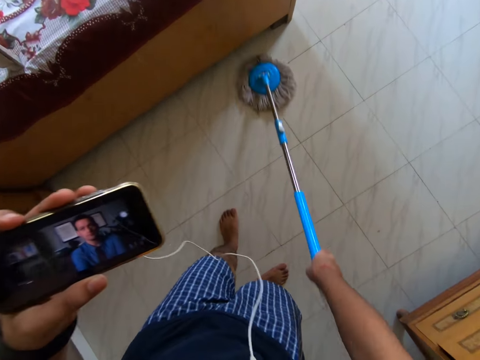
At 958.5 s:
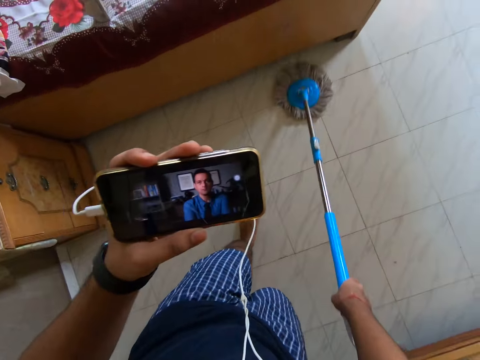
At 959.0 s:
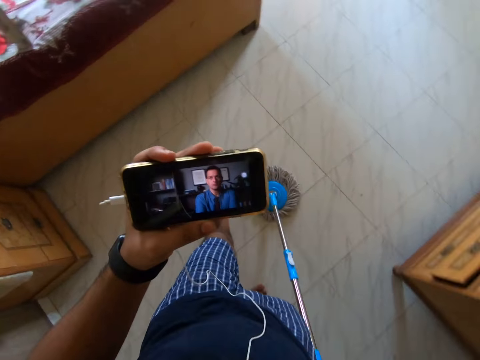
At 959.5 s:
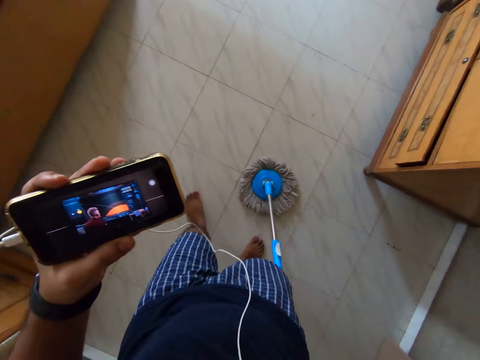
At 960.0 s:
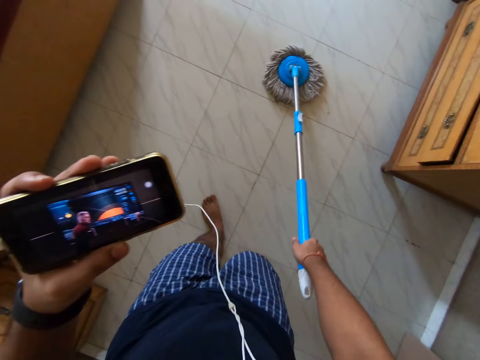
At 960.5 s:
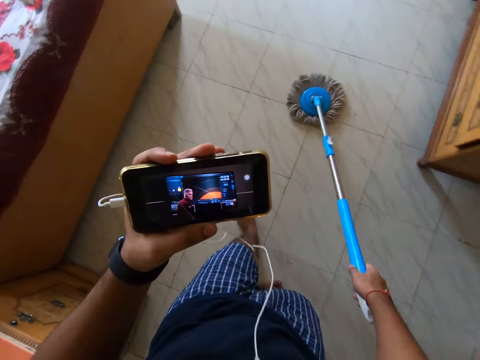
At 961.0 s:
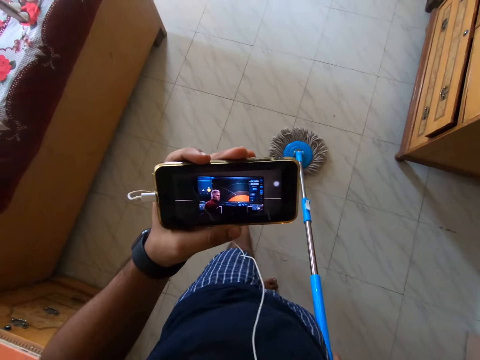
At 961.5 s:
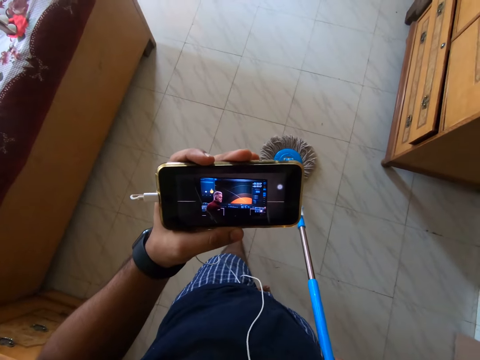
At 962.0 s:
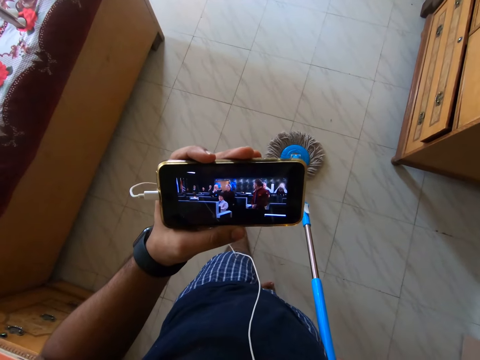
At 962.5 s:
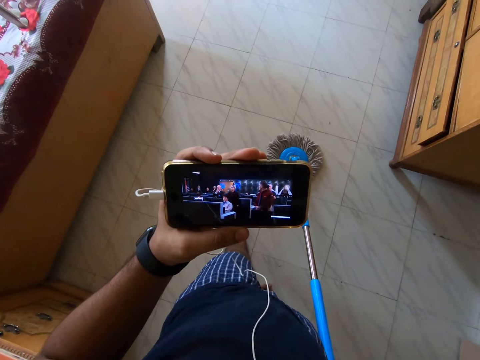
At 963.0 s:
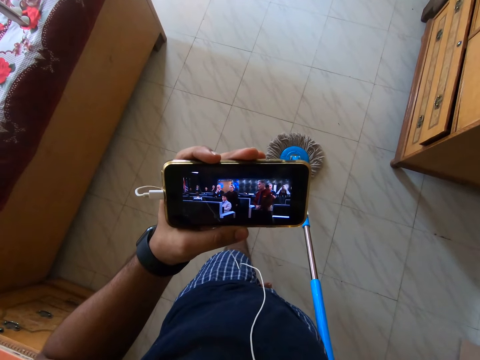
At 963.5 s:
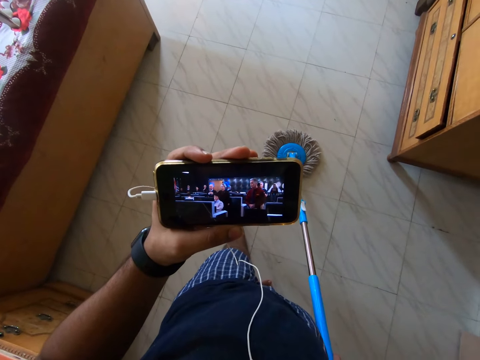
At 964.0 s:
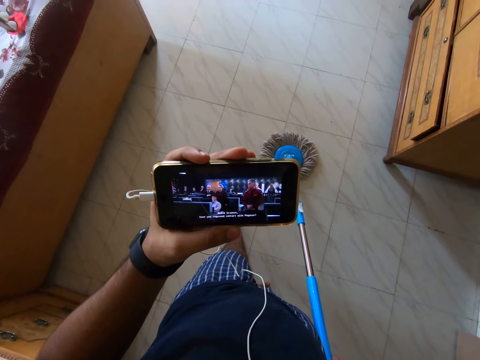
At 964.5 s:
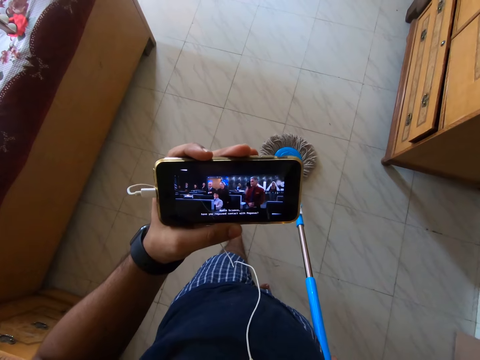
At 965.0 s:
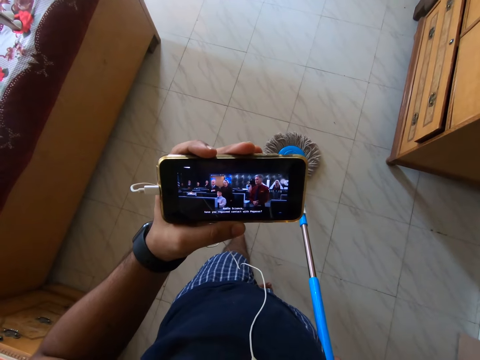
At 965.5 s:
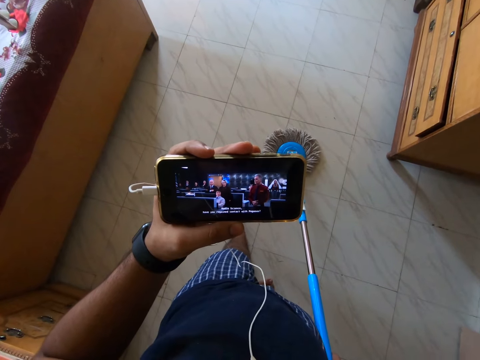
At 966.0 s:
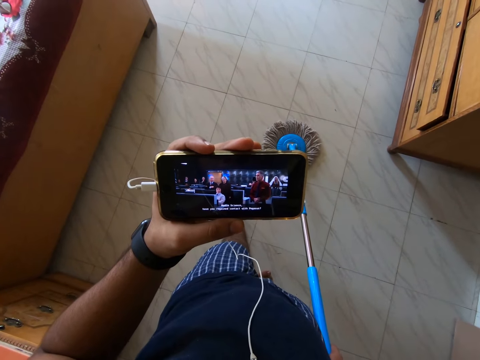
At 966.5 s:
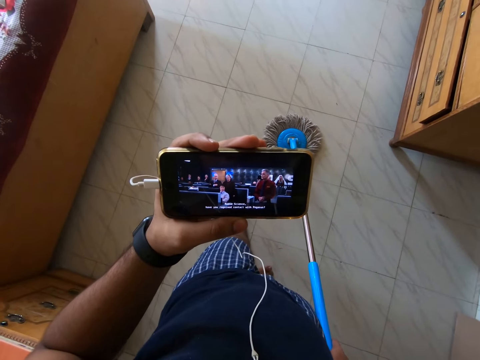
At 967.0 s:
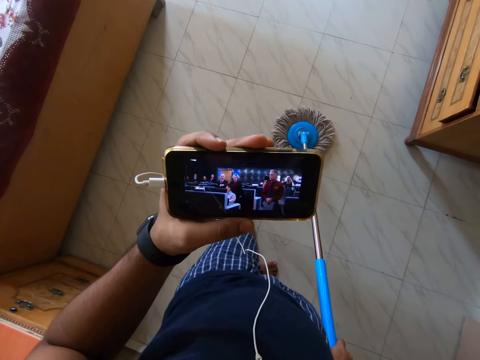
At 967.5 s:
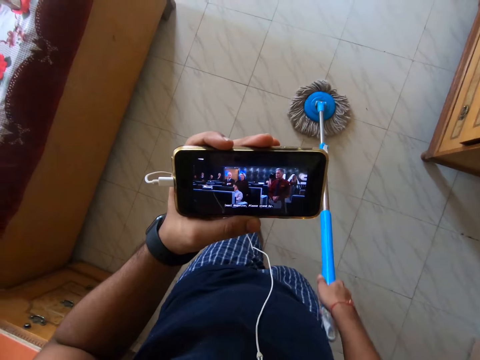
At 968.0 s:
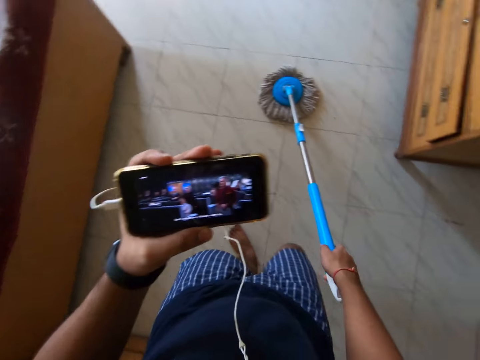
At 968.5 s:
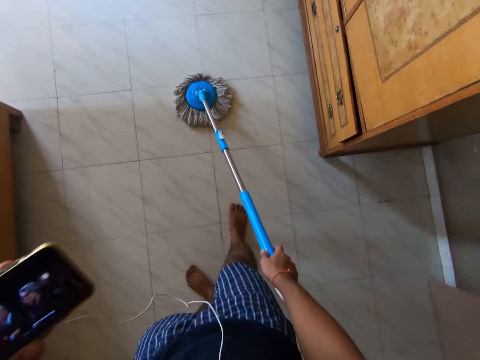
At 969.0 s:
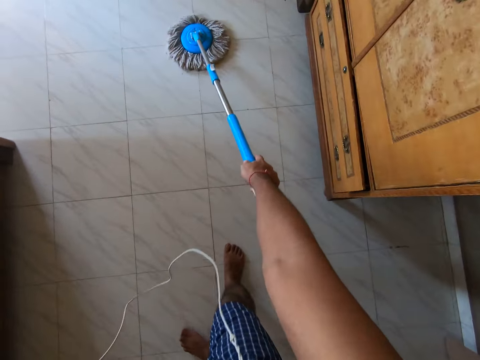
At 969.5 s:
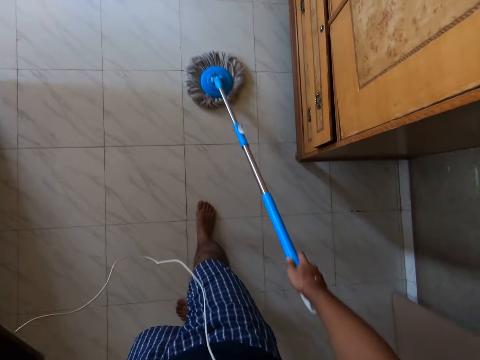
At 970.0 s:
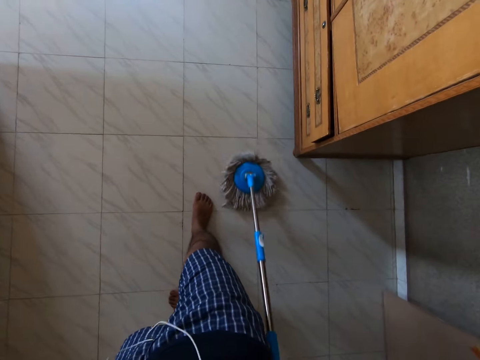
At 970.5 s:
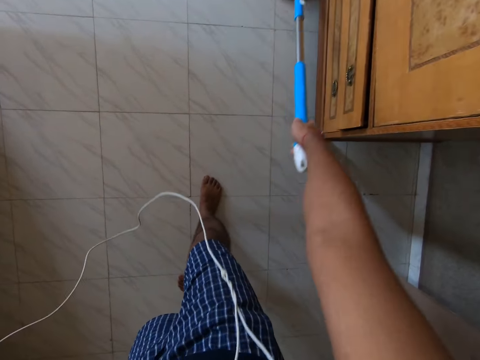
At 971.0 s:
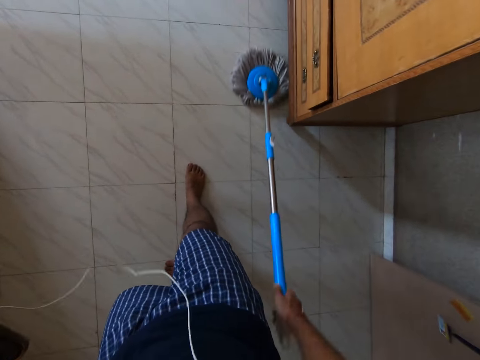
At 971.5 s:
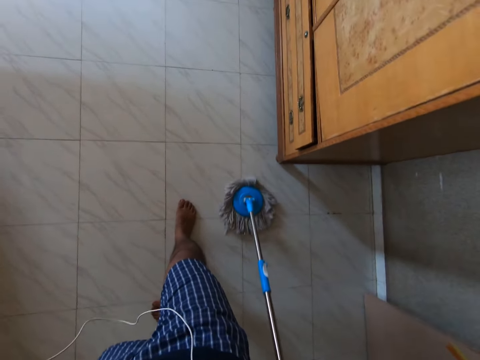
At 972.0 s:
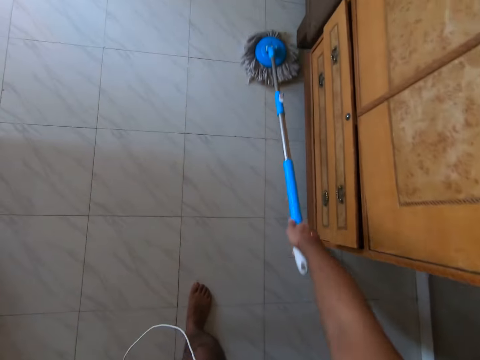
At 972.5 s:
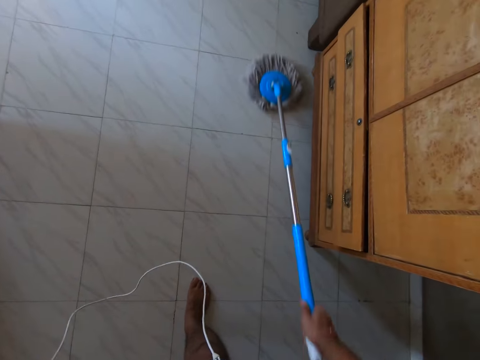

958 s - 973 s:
The camera wearer mops the floor with the spin mop.

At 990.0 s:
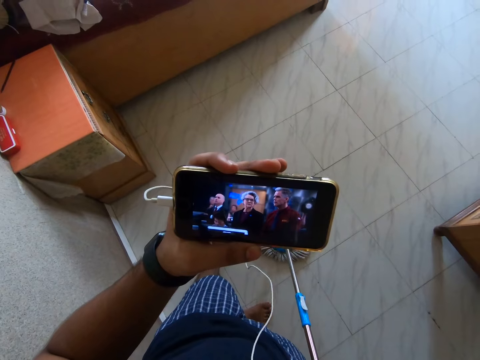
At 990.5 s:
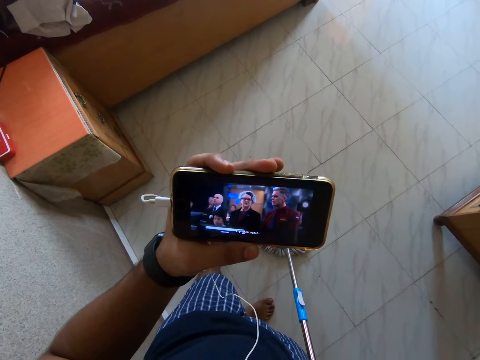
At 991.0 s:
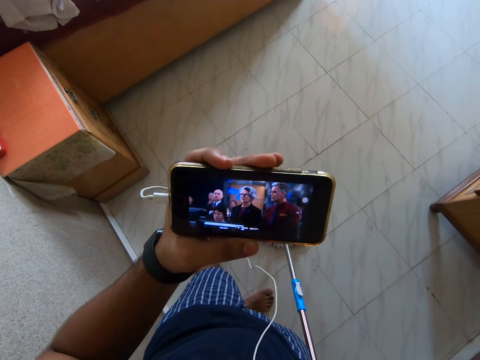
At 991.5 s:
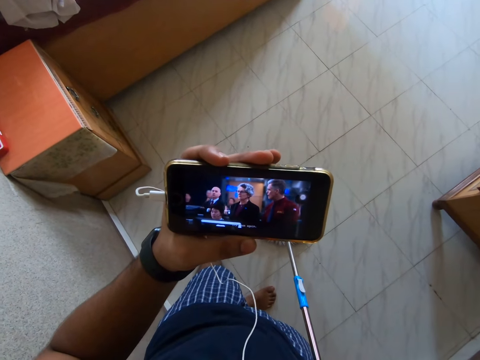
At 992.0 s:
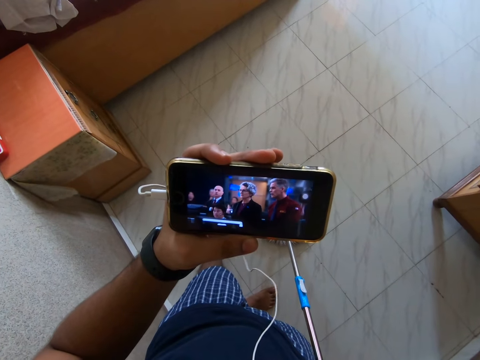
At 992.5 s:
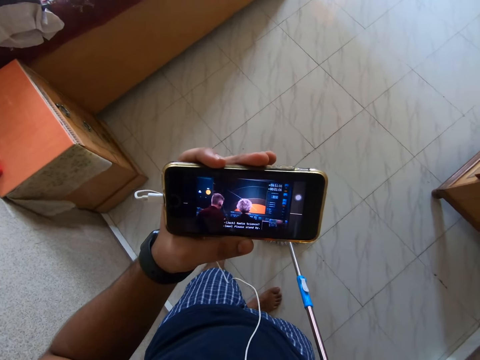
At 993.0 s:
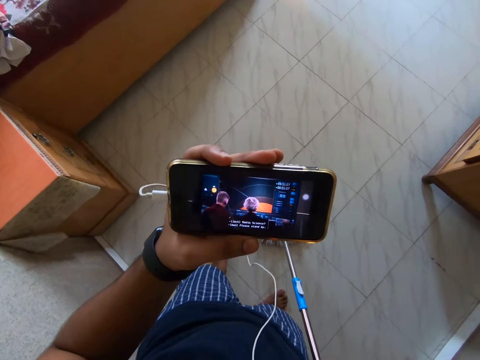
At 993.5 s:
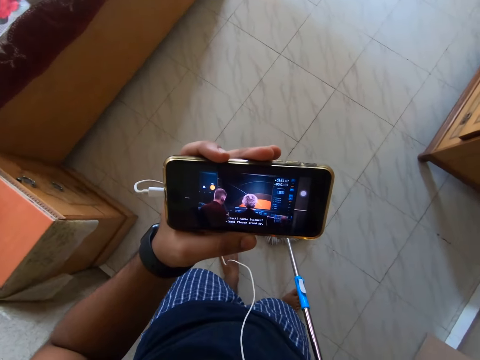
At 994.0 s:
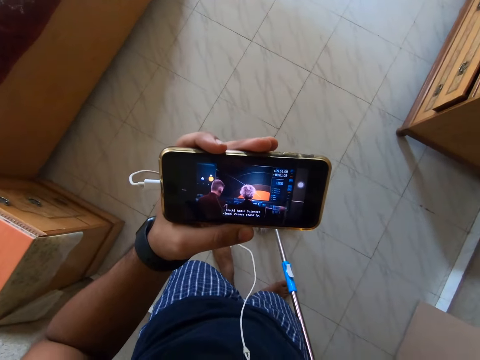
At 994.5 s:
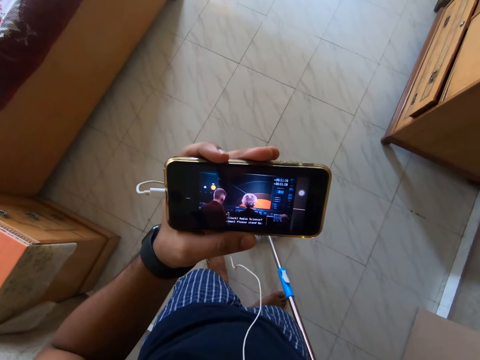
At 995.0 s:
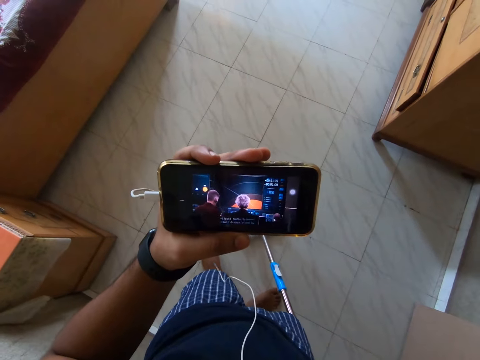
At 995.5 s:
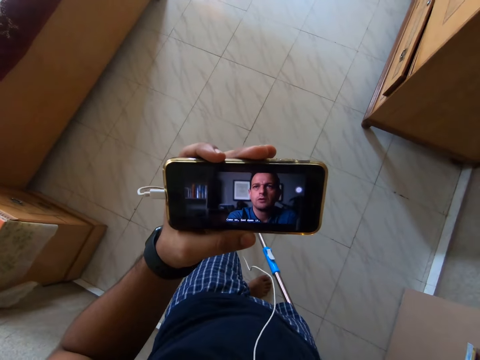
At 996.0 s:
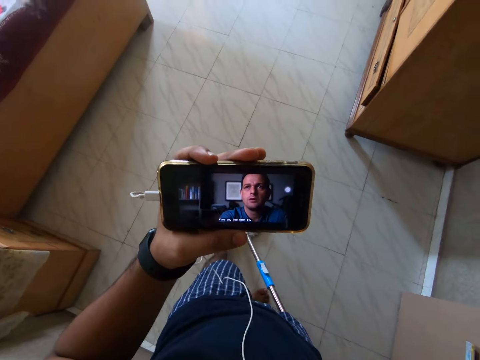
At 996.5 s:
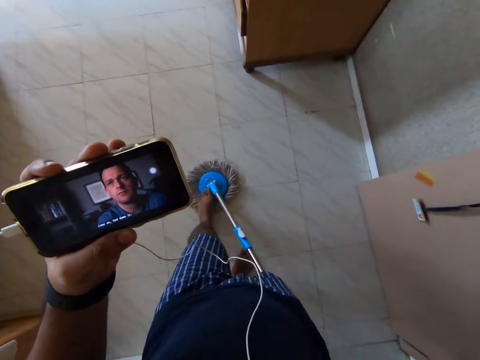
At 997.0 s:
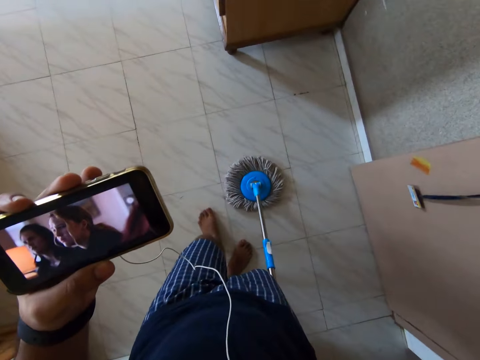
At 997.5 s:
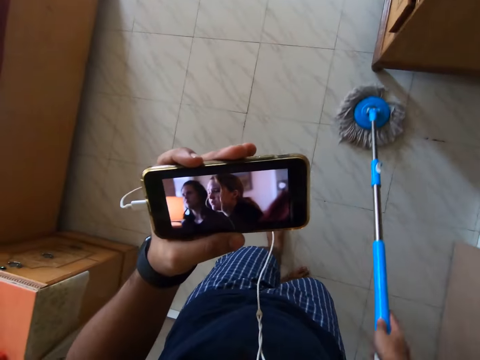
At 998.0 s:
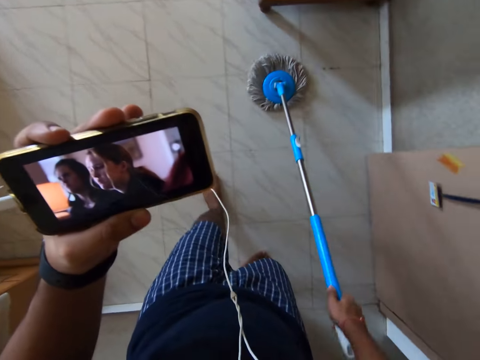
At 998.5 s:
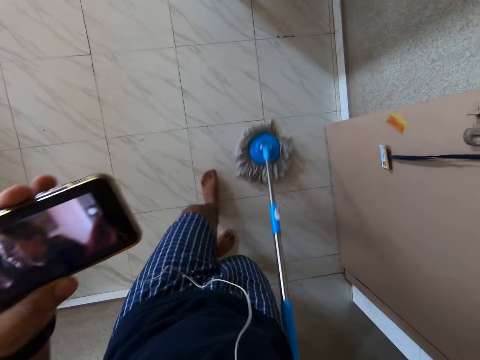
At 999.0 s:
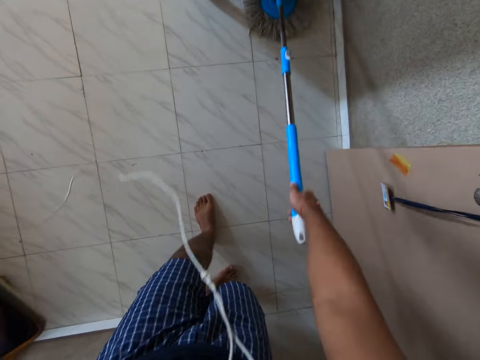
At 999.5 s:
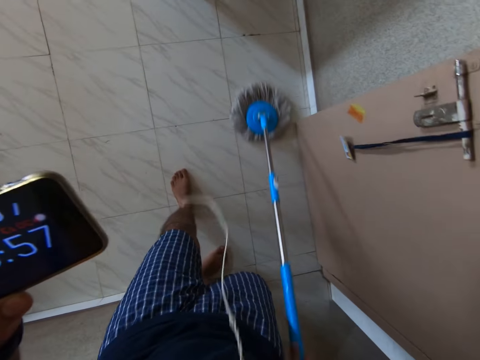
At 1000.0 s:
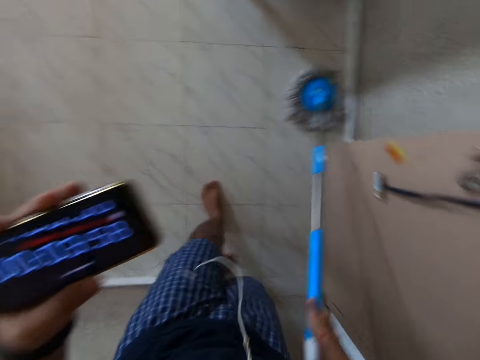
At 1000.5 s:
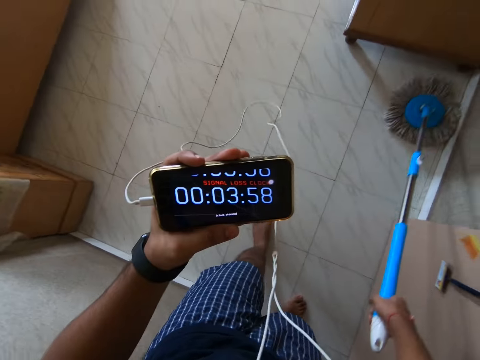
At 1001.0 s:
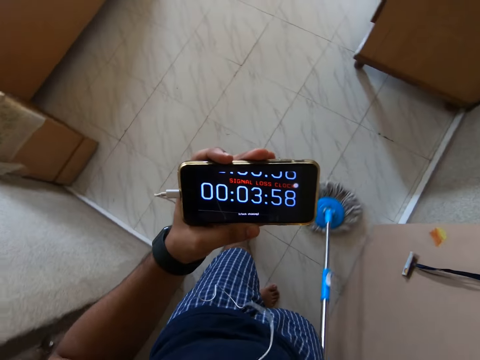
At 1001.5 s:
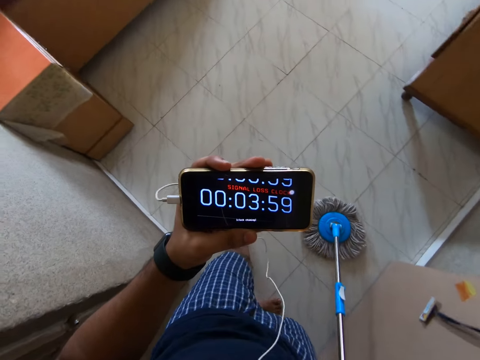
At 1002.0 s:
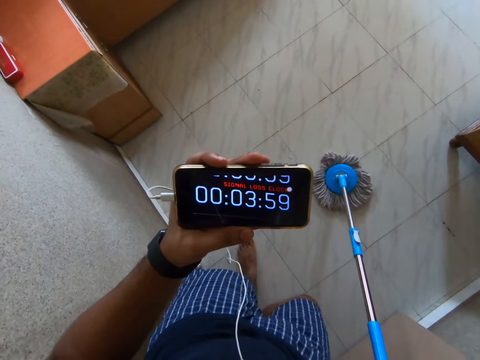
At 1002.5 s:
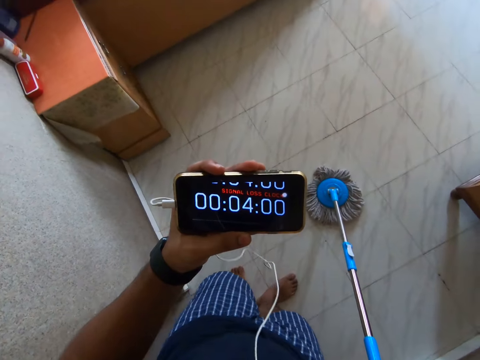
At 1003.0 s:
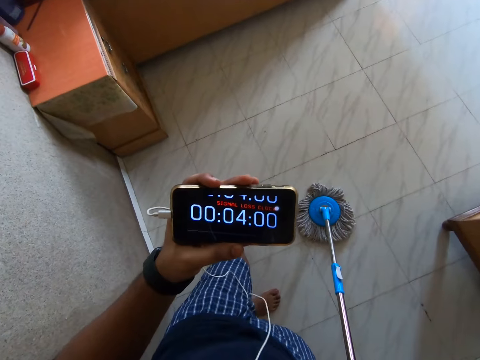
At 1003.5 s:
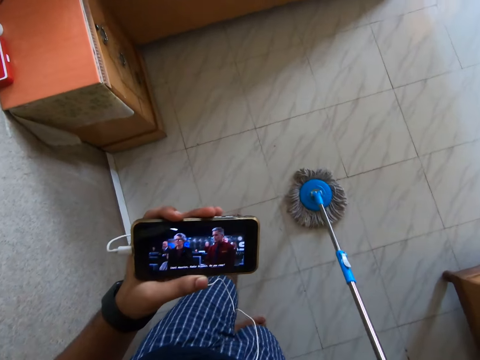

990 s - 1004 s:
The camera wearer looks at his phone. He moves in the room, steps on the spin mop and mops the floor with the spin mop. He looks at his phone.
